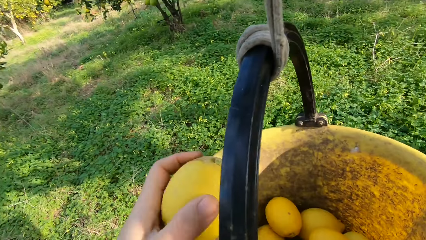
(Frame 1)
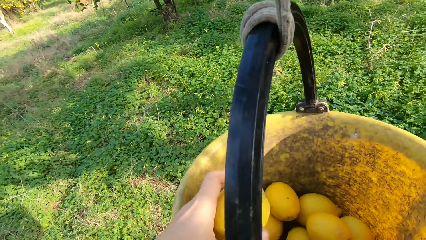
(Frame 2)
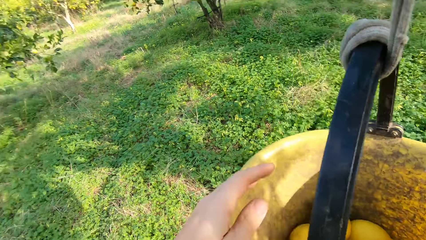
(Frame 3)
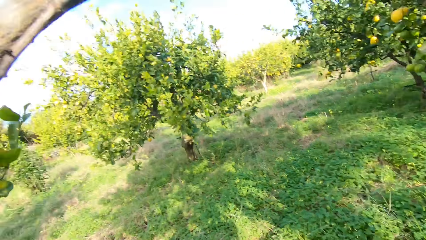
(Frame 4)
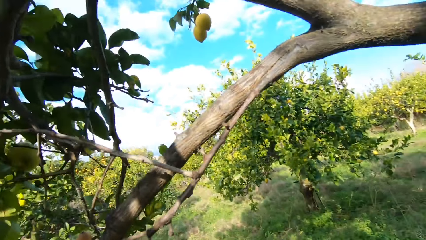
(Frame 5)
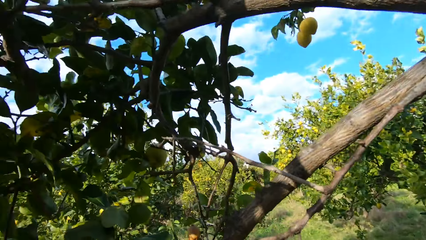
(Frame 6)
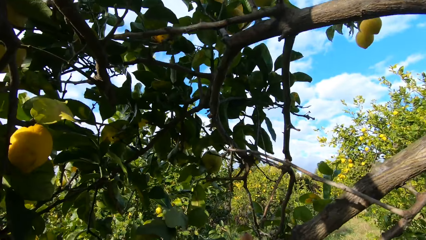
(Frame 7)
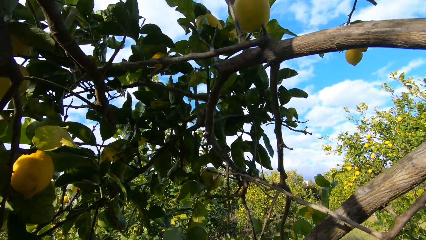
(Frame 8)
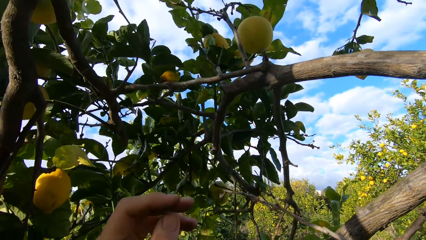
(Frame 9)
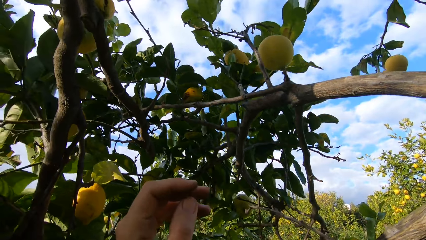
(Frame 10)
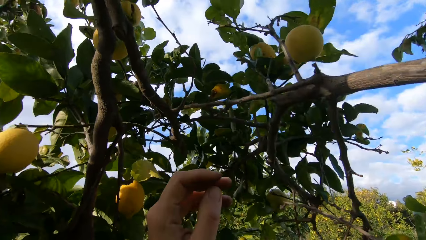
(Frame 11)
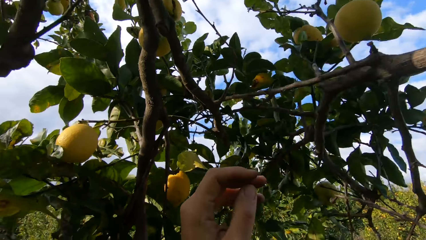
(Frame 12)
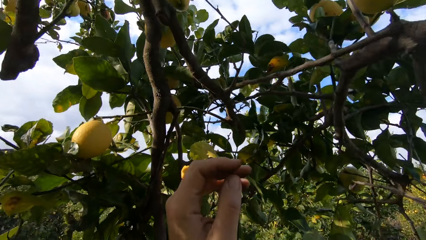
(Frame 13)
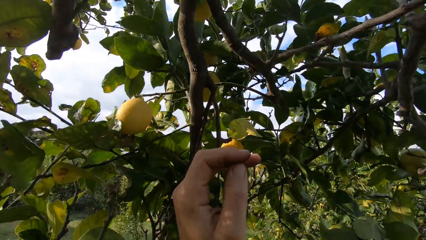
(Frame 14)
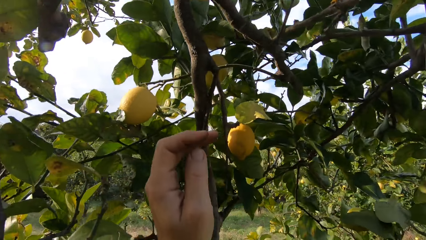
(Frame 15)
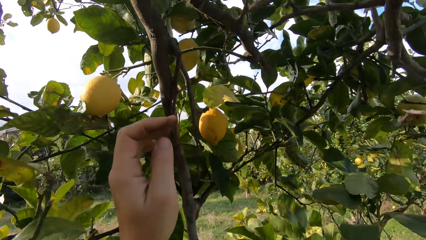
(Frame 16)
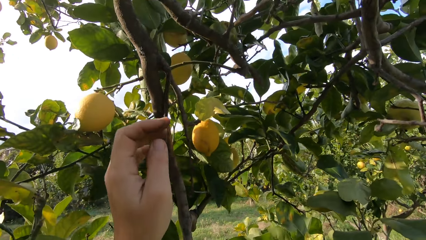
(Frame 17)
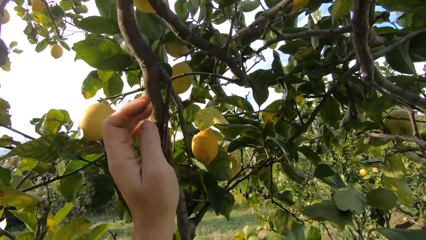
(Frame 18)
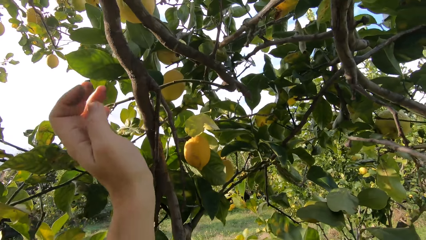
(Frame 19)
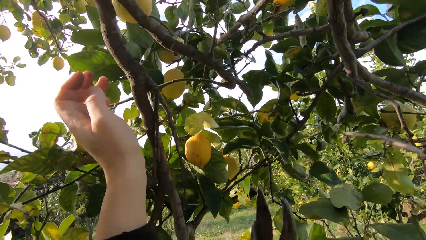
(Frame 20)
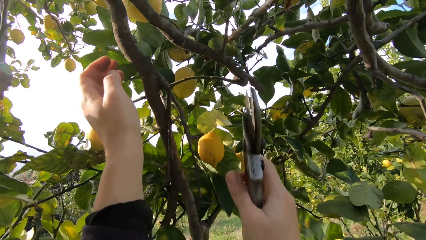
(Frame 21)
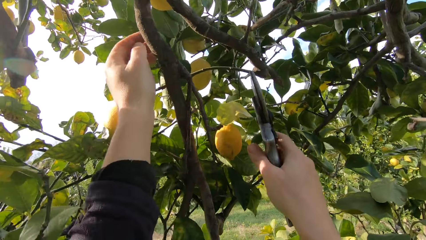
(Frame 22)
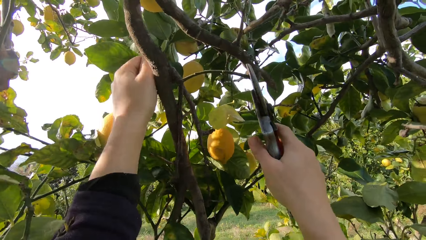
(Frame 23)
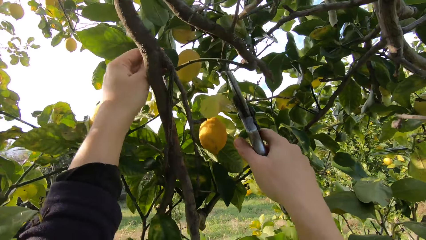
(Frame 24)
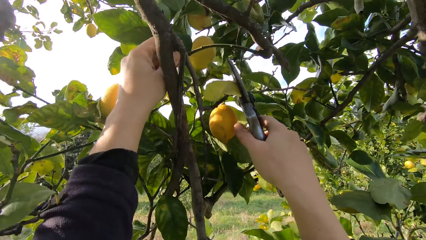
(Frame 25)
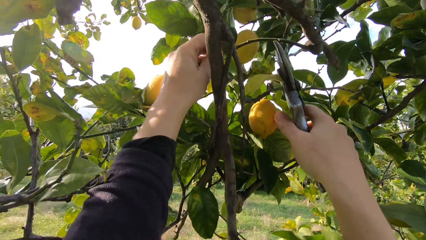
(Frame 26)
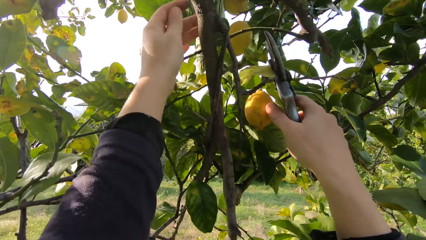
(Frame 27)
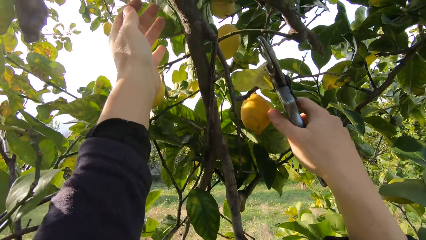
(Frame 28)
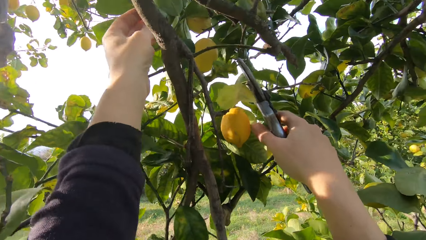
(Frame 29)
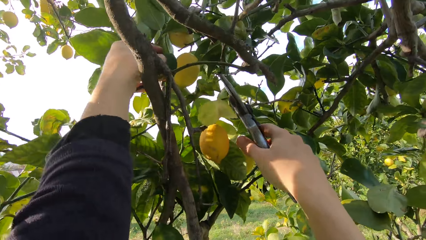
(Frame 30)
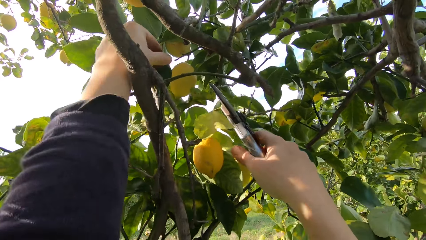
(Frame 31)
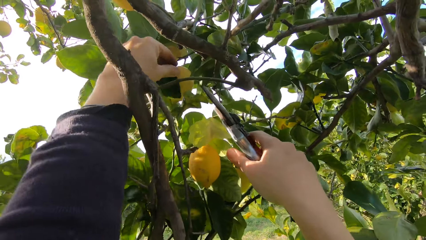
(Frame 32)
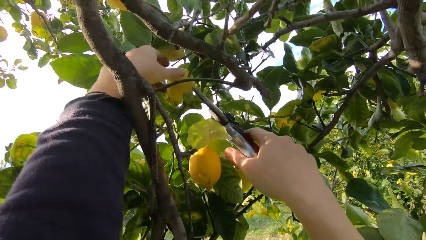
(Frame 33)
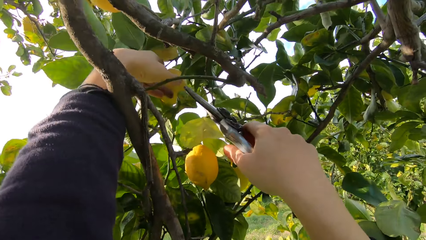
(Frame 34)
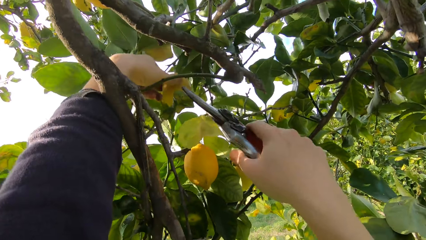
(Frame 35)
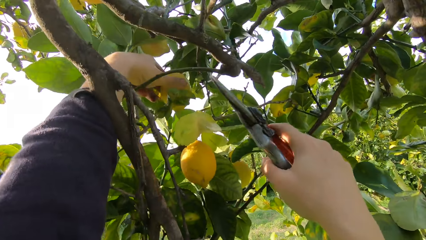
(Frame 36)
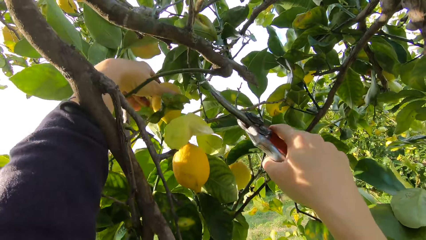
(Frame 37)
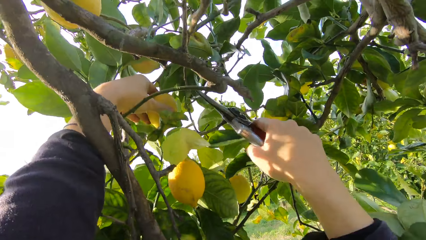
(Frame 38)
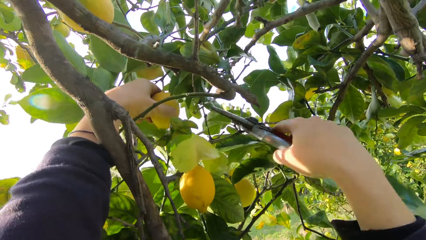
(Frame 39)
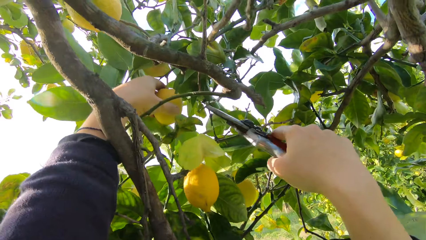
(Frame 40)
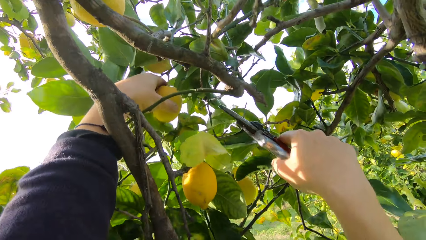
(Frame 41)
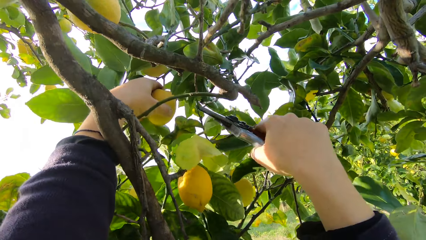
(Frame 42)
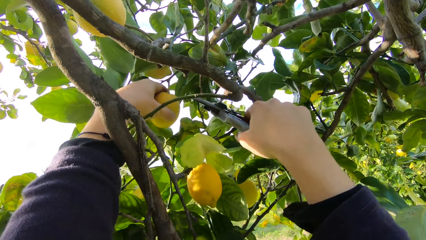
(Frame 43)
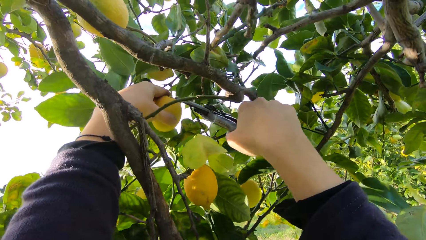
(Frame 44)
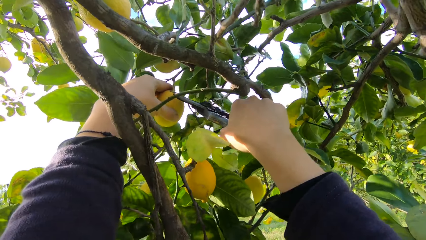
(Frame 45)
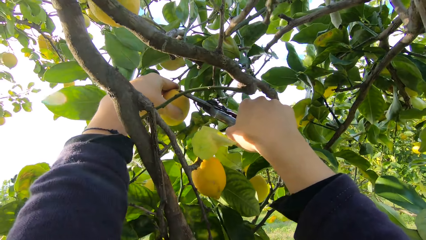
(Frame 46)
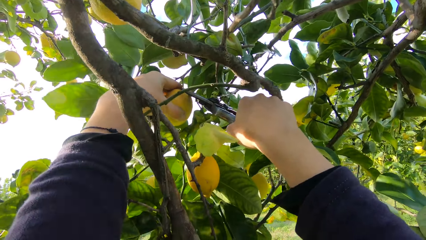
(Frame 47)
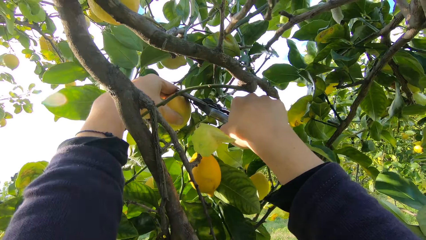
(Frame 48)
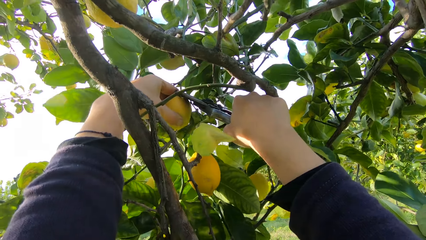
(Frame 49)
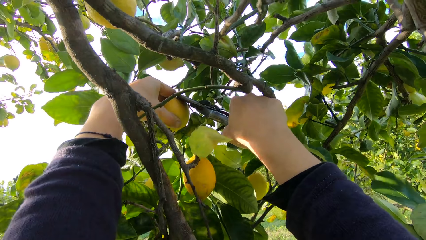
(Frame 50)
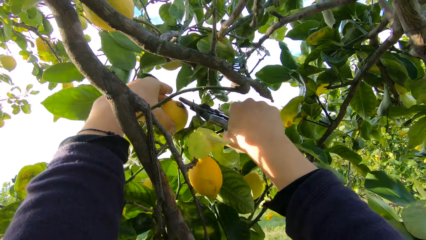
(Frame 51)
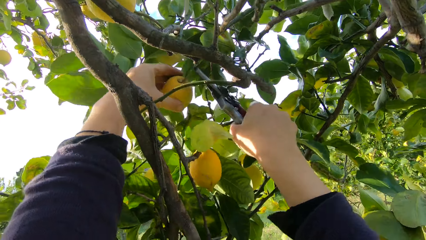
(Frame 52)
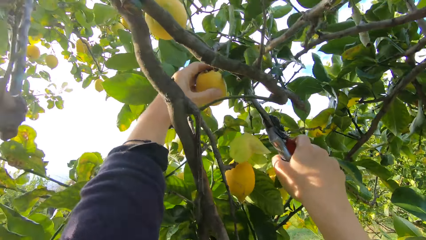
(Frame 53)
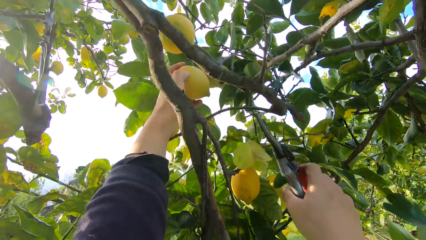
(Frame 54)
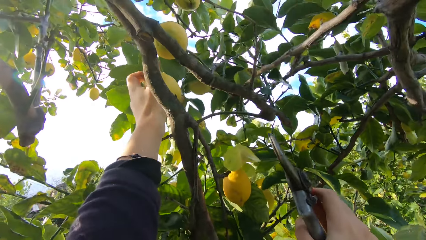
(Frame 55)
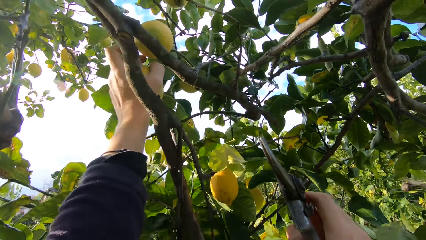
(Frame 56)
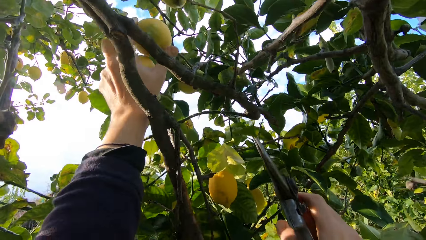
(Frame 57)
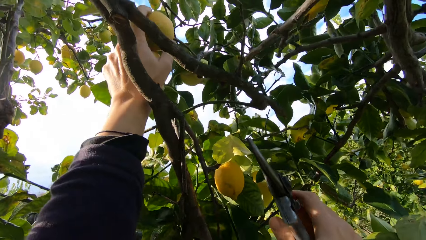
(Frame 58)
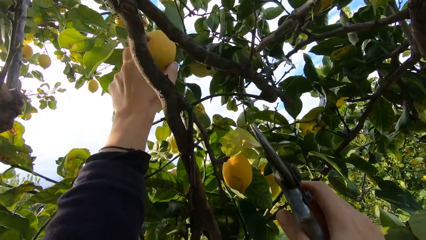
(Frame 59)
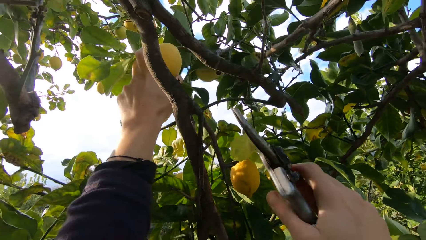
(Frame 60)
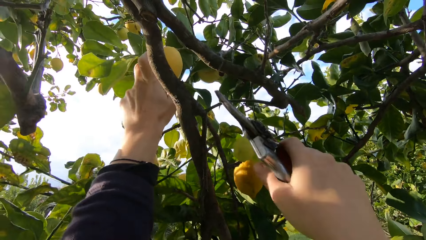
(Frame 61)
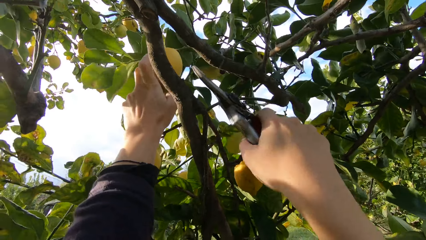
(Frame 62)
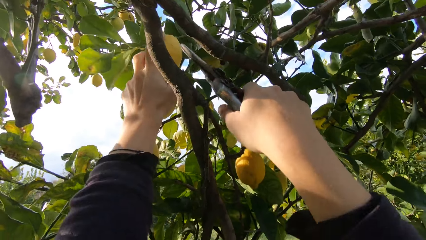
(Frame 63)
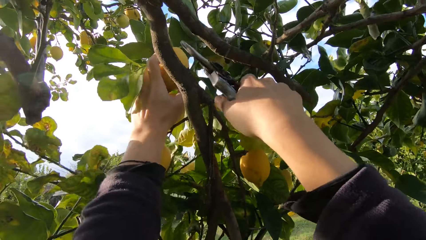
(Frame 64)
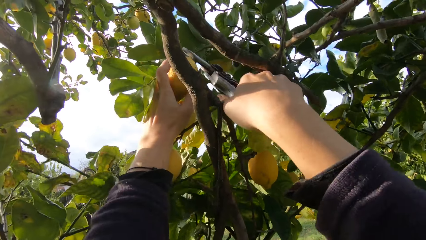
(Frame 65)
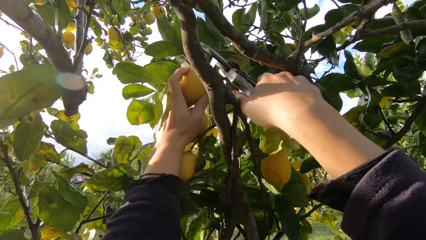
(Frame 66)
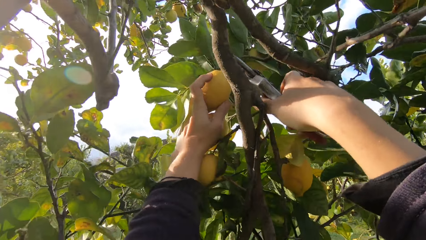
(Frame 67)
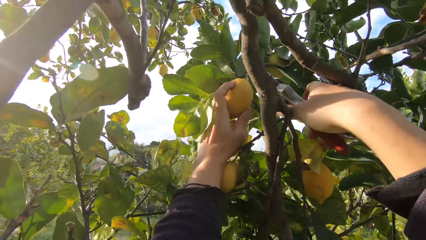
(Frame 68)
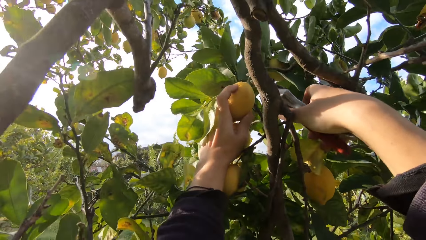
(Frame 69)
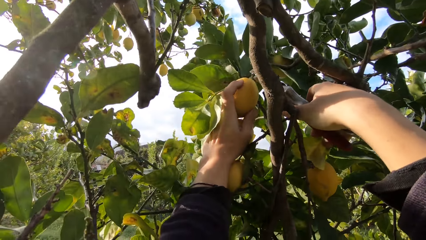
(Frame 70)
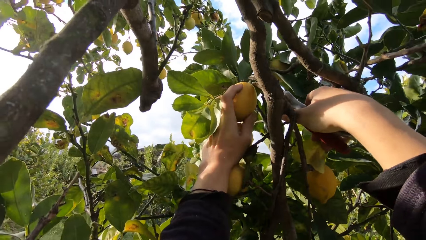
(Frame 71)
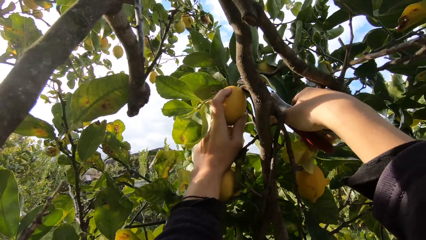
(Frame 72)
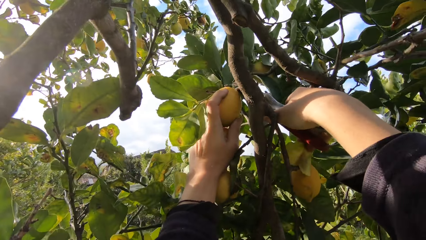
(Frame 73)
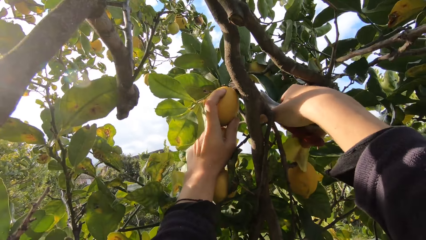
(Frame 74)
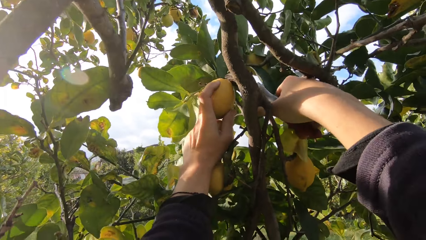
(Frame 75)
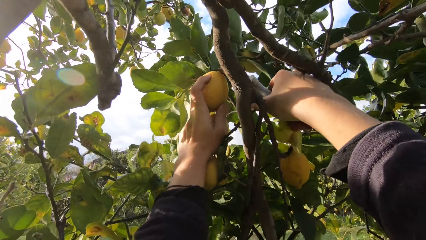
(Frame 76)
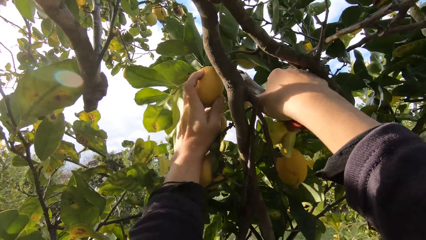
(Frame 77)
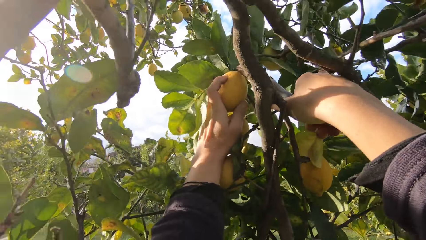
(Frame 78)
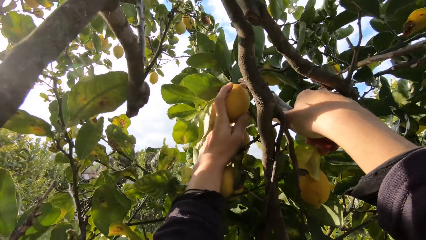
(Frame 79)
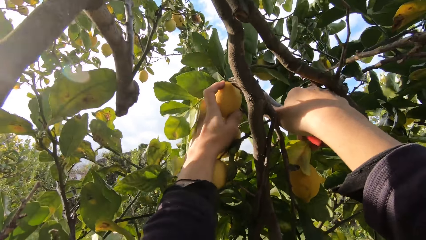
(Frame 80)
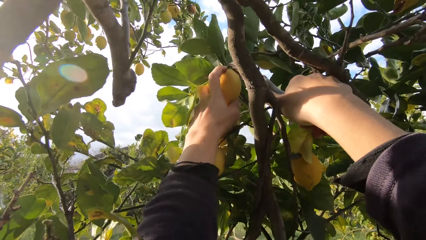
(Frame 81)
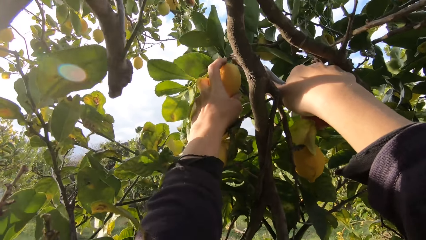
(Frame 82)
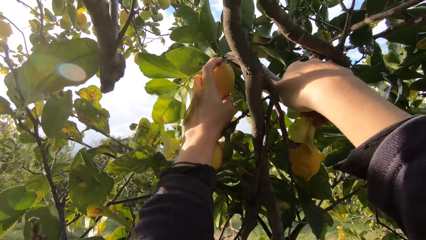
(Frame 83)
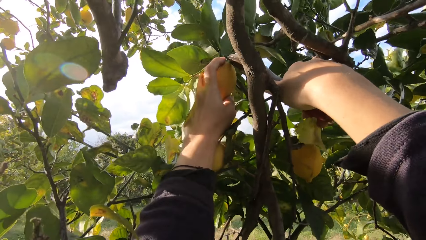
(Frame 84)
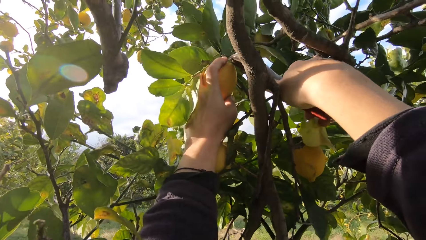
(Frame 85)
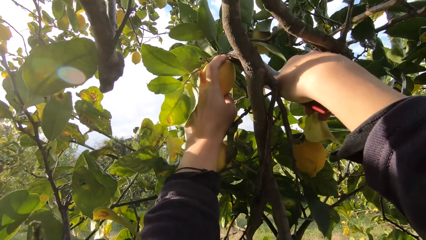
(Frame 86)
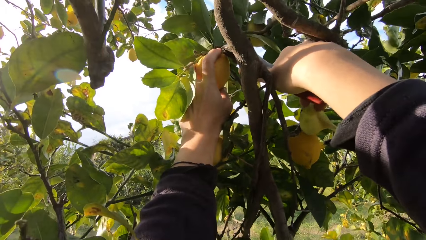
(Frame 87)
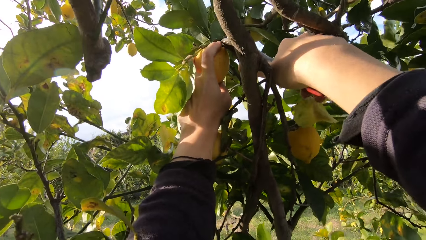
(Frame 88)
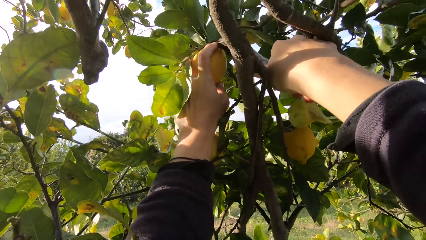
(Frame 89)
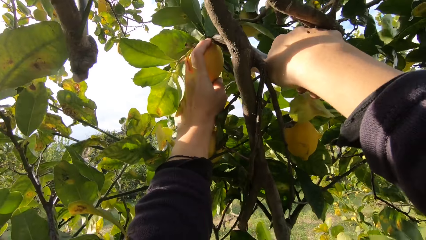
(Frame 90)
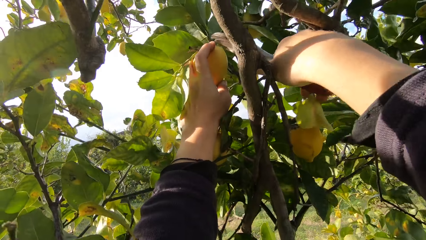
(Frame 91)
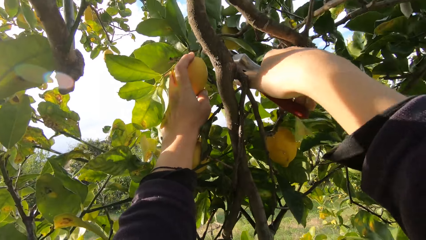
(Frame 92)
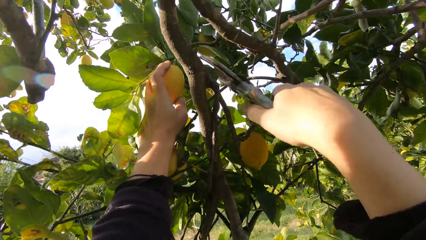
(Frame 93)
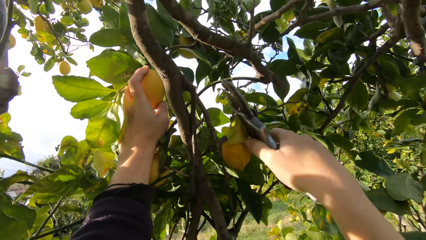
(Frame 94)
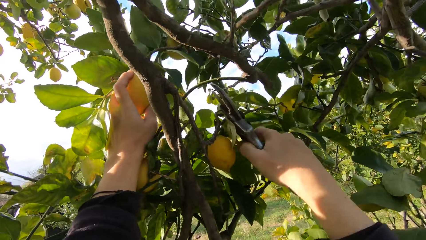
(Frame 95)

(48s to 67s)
The camera wearer throws the lemon into the harvesting bucket. They pluck another lemon from the tree with the plier. They pluck another lemon from the tree with the plier again.
